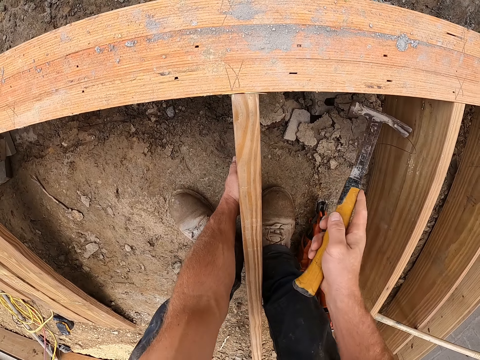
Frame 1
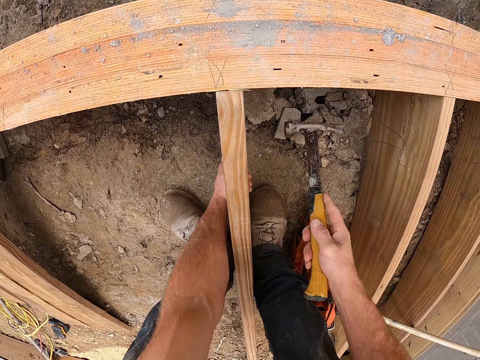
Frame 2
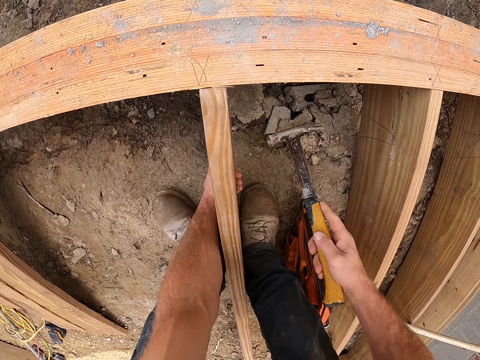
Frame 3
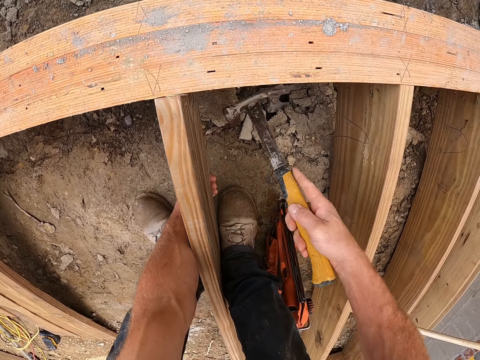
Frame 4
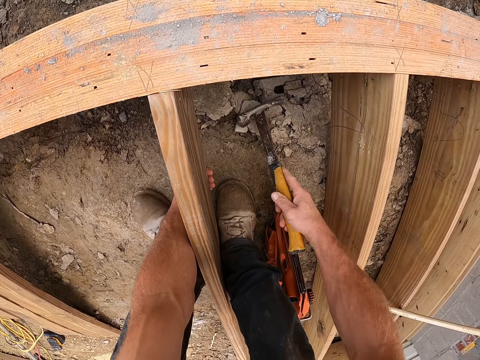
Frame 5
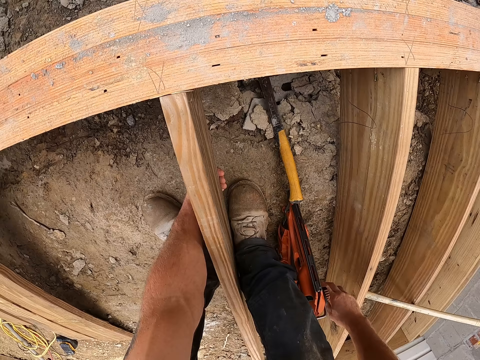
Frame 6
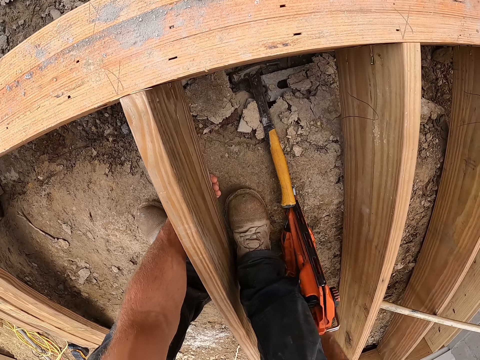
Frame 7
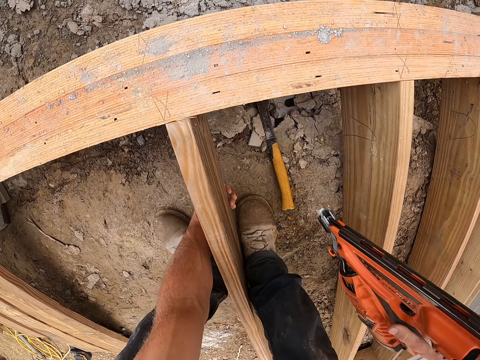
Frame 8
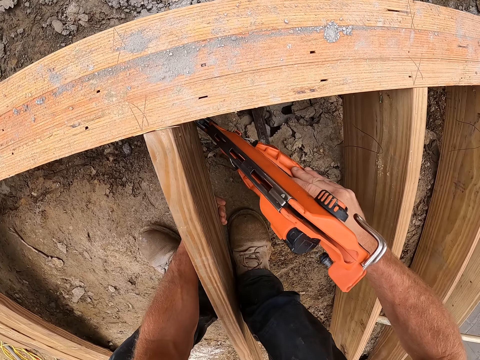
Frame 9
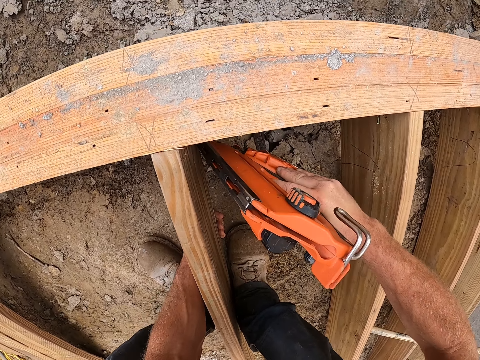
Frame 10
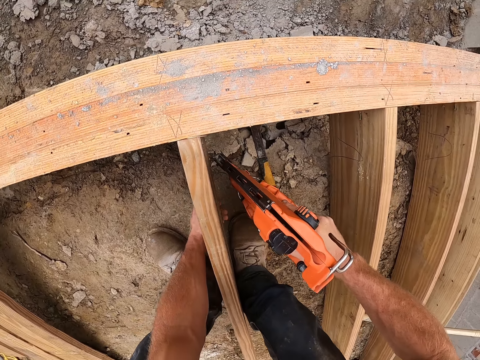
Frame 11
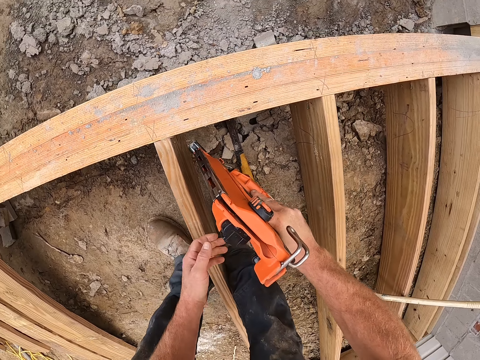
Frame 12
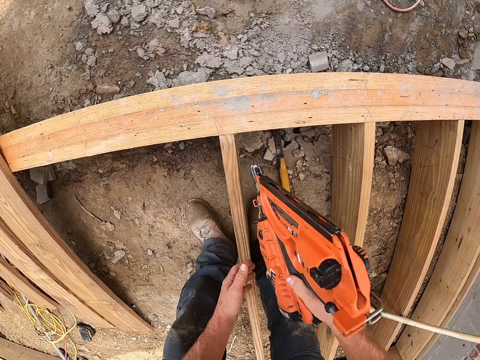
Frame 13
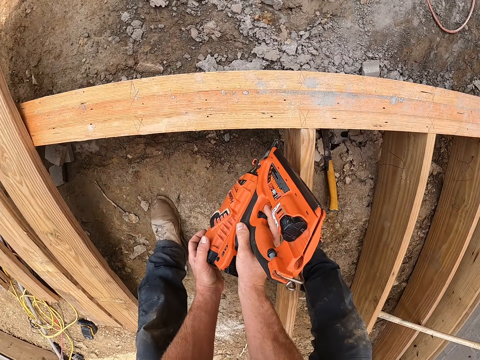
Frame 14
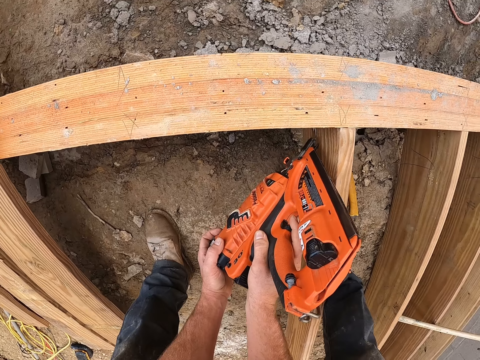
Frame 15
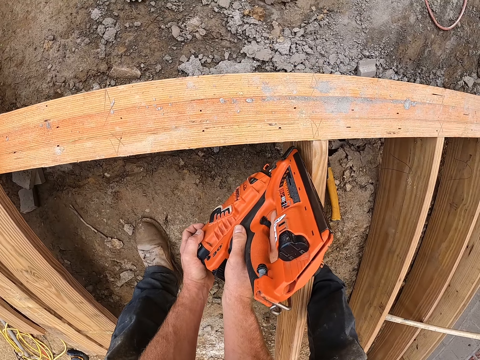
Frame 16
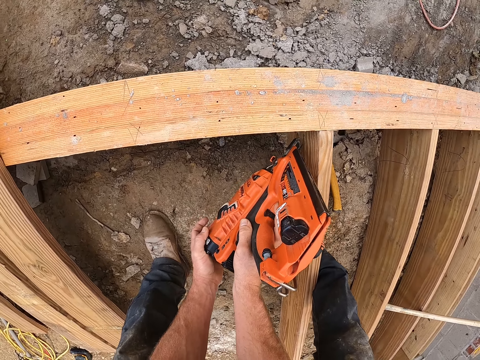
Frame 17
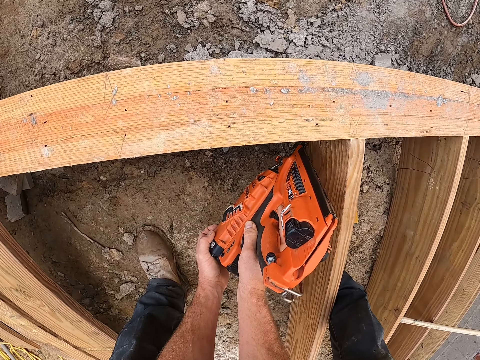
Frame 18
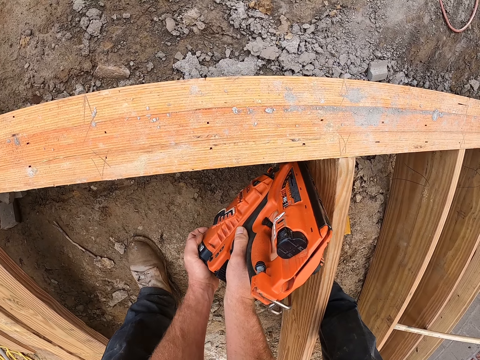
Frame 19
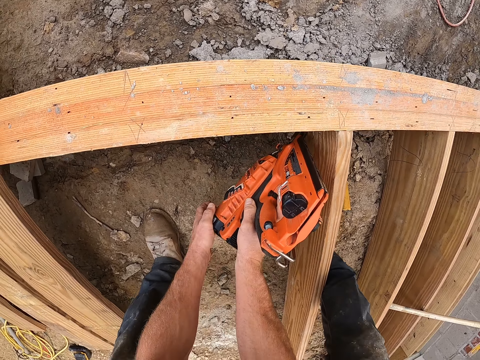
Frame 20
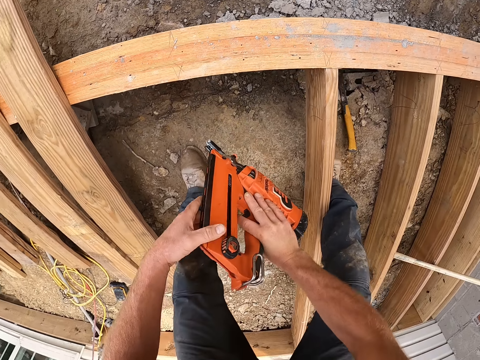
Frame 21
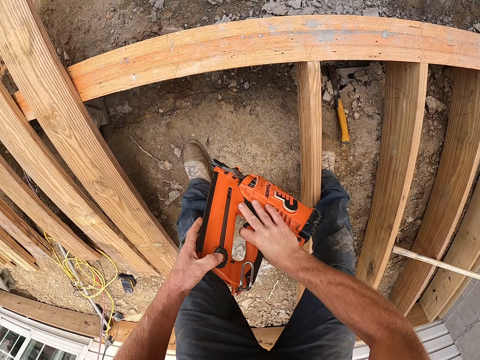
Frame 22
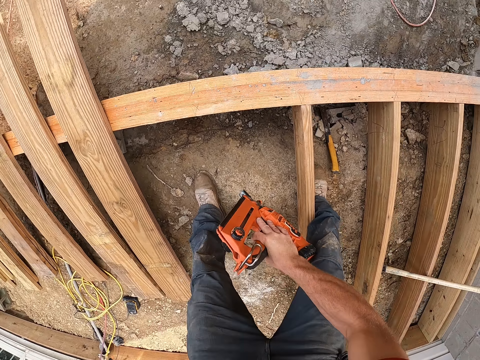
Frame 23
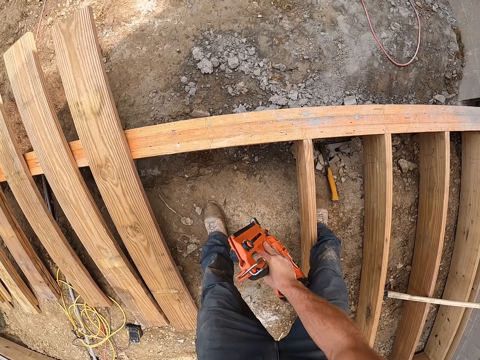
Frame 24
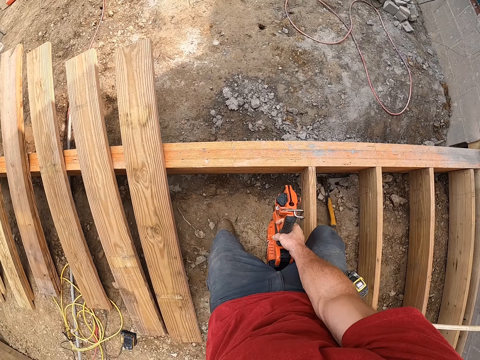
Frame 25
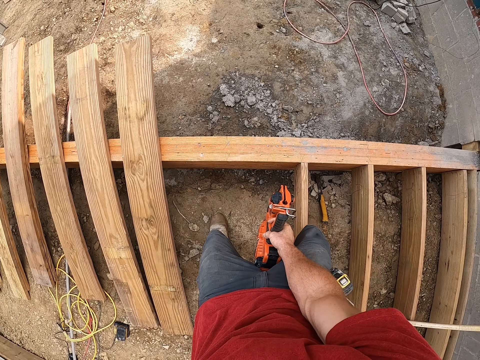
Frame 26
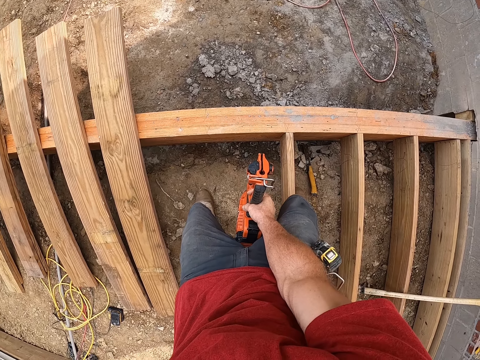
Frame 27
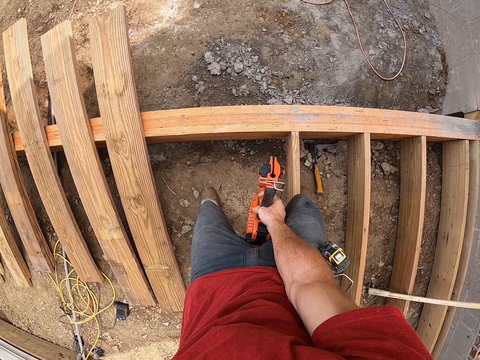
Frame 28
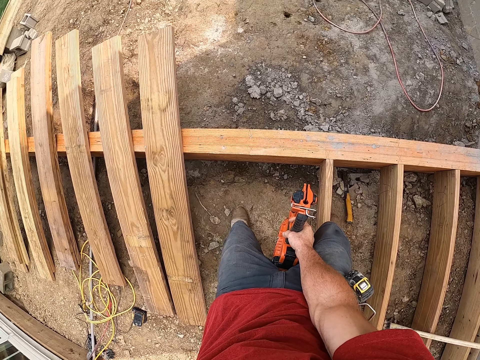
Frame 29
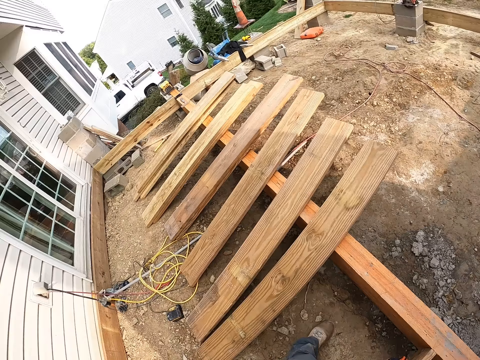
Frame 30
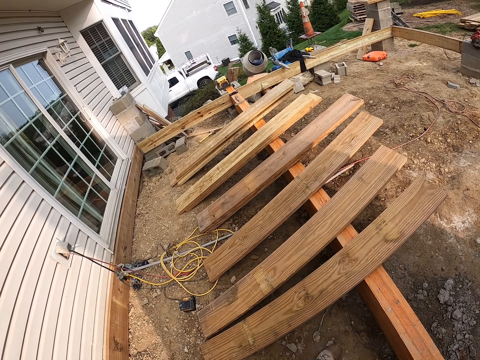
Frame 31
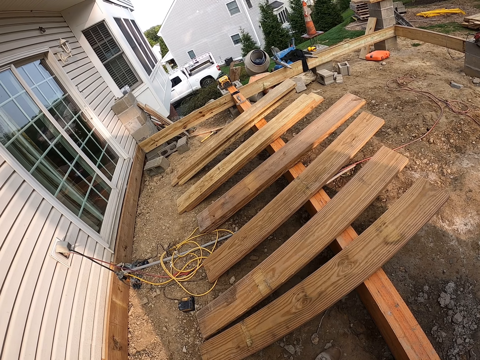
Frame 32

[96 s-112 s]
The camera wearer holds a piece of wood. He hits the piece of wood with a hammer. He drops the hammer on the ground. He picks up the drill machine or nail gun from the ground. He screws the wooden plank to the wooden frame with the drill machine. He holds the nail gun with his left hand and moves his left leg. He drives a nail into the piece of wood using the nail gun. He presses a button on the nail gun. He operates the drill machine. He takes out a cartridge from his back pocket. He looks around.

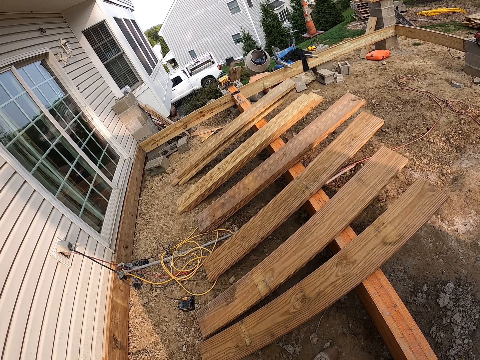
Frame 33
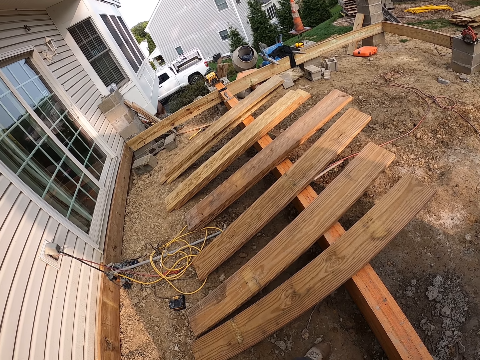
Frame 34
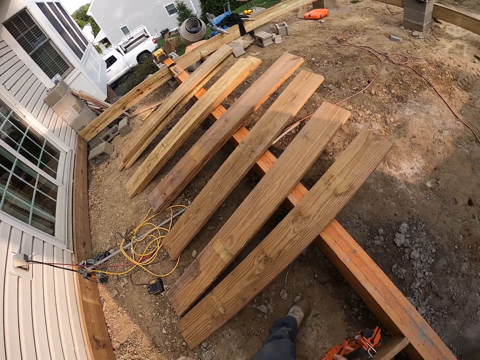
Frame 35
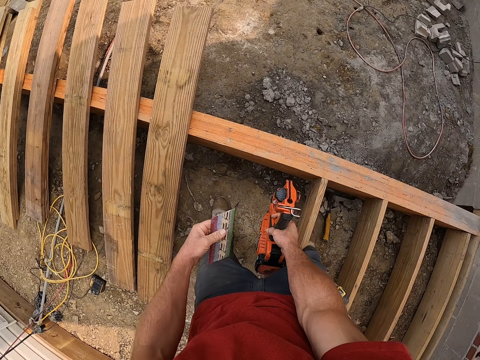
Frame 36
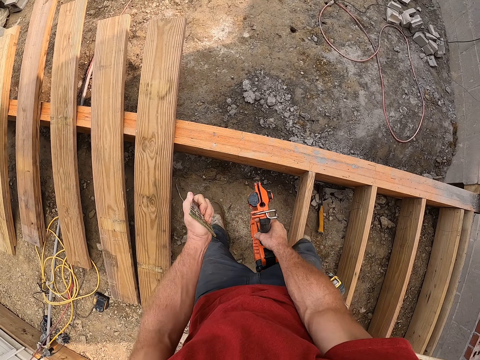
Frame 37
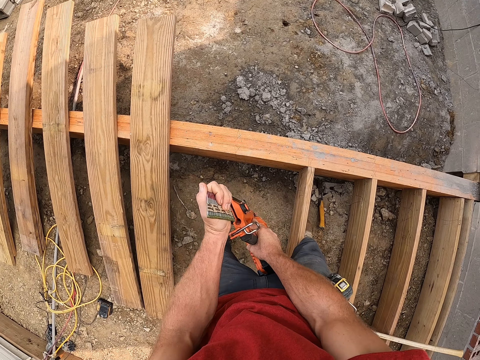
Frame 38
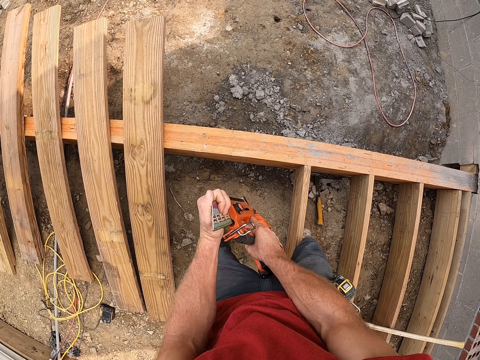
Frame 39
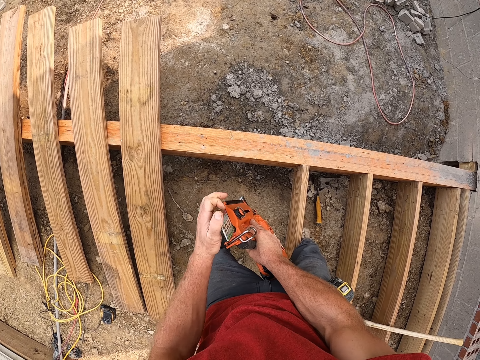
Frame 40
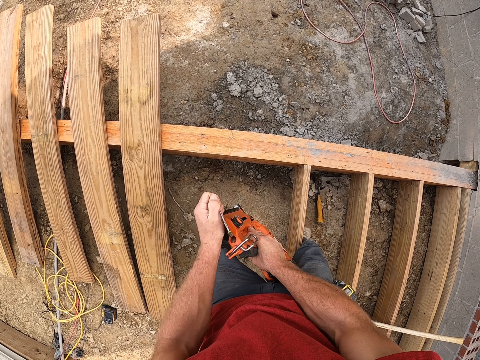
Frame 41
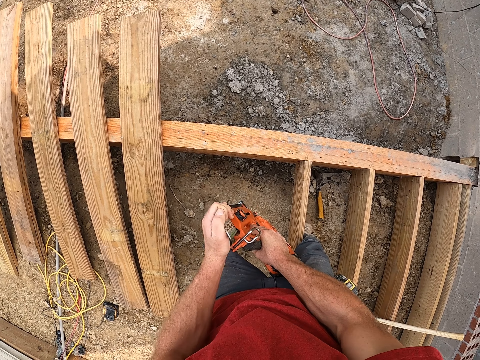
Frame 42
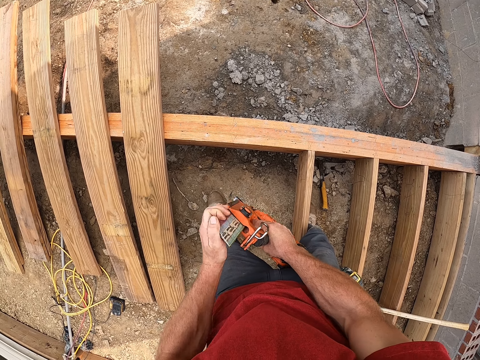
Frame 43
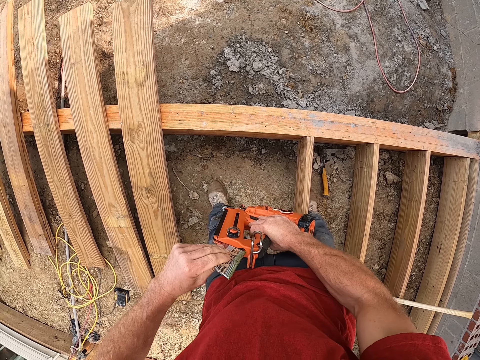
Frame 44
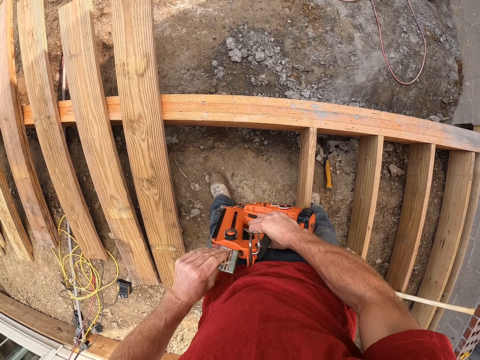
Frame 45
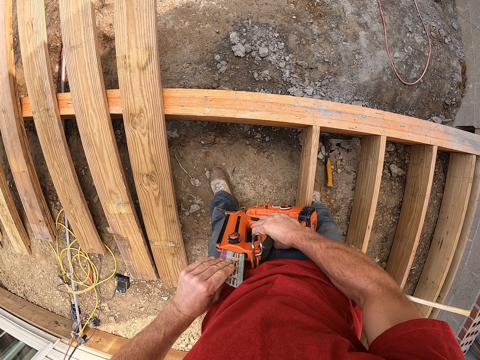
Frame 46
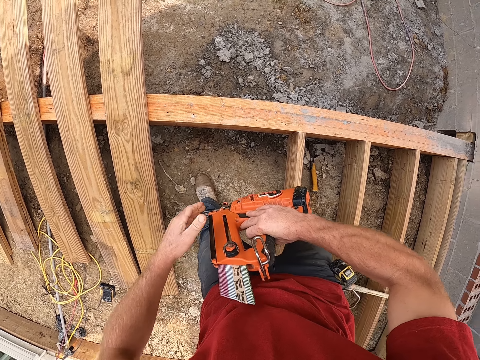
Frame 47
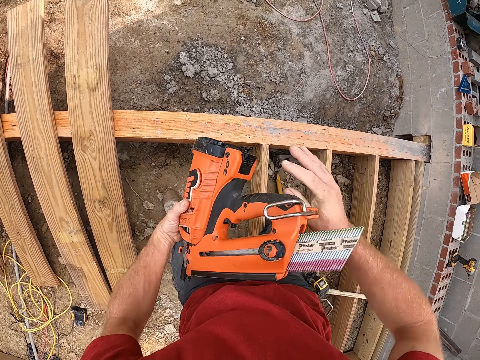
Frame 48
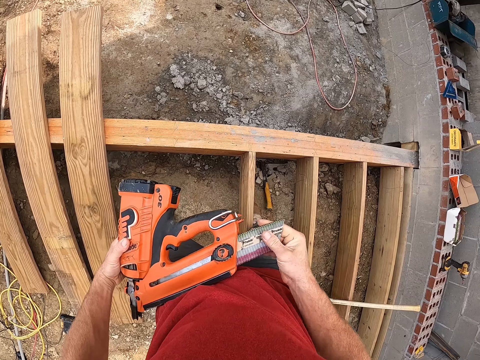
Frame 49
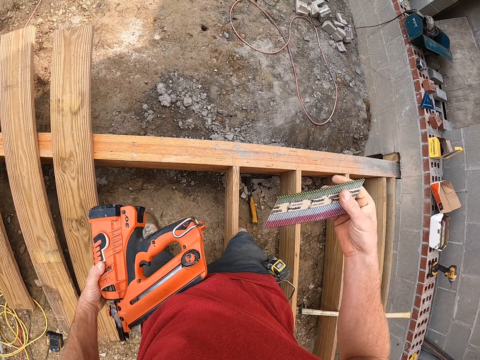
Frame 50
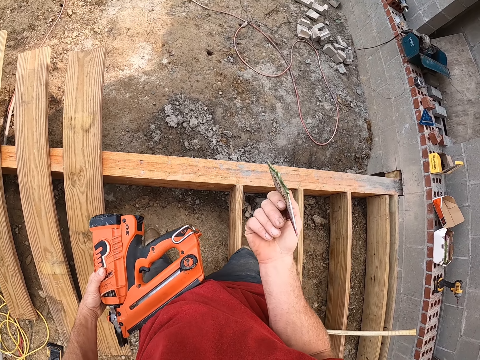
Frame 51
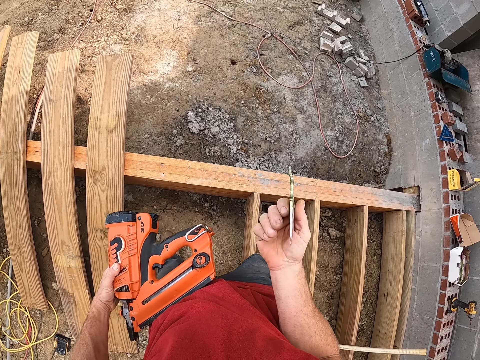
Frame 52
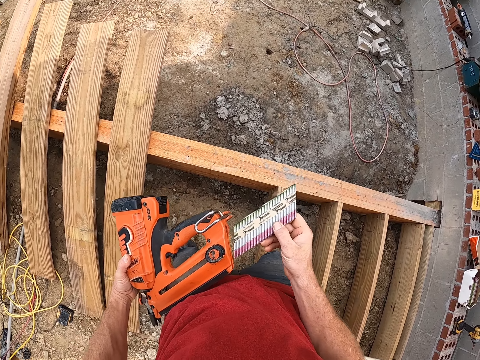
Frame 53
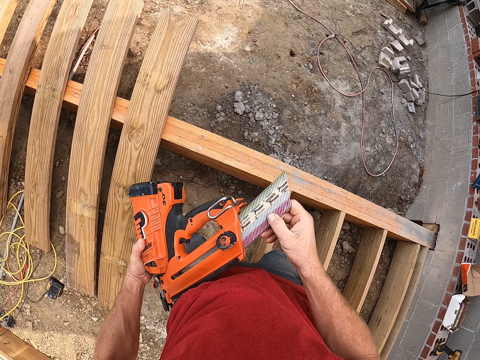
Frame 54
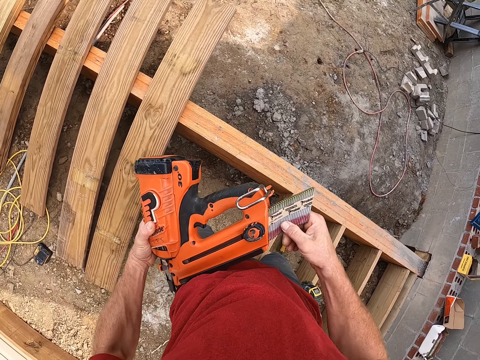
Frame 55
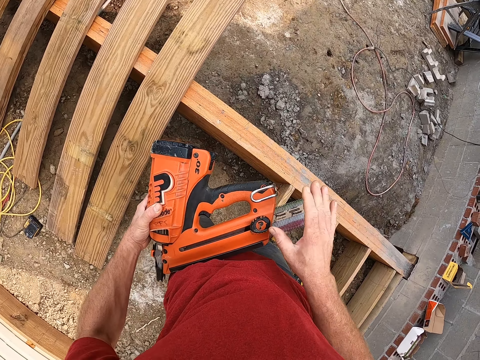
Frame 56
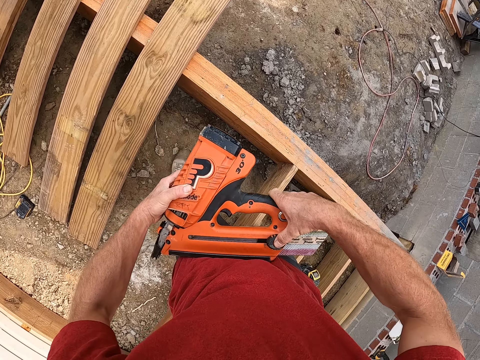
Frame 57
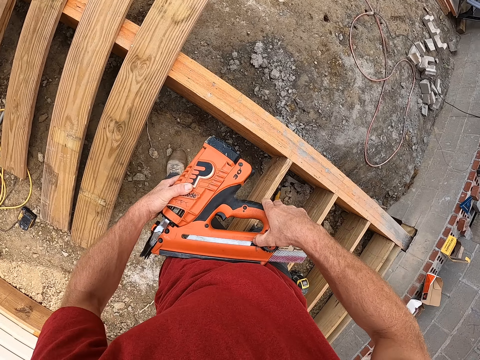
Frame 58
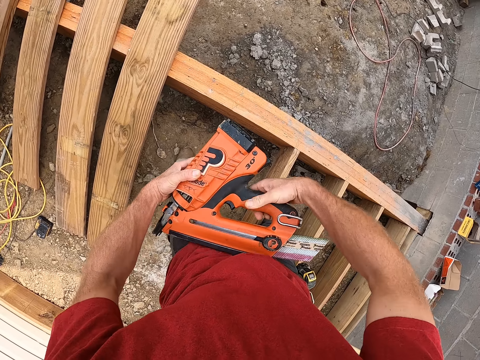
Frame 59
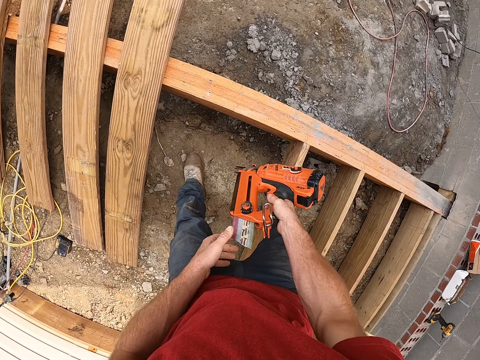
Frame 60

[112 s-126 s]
The camera wearer takes nails from his back pocket. He loads a nail into a nail gun. He pulls nails from the nail gun. He loads a nail into the nail gun. He presses a button on the nail gun.
